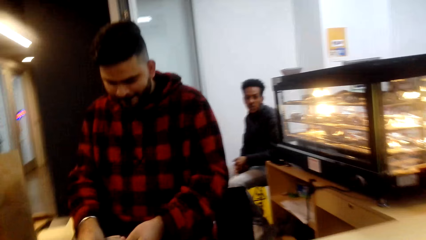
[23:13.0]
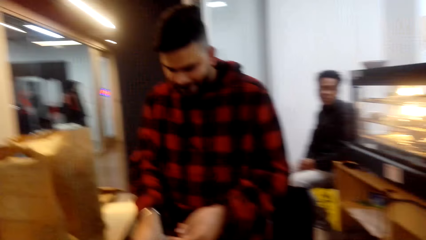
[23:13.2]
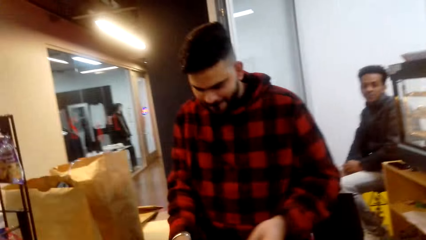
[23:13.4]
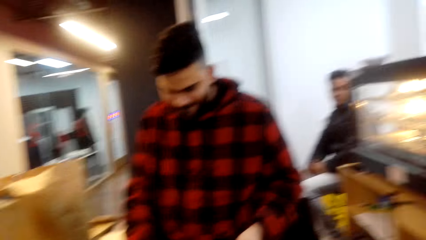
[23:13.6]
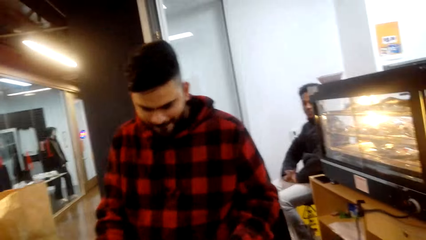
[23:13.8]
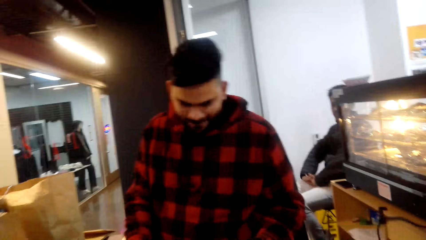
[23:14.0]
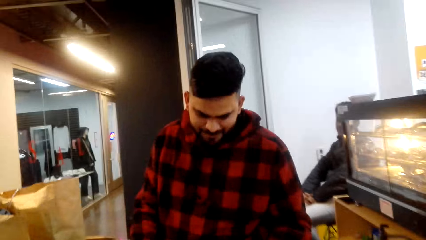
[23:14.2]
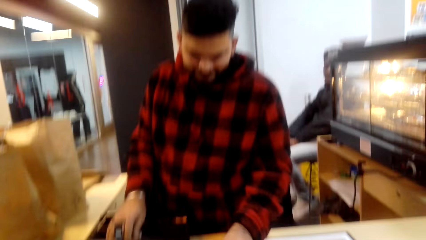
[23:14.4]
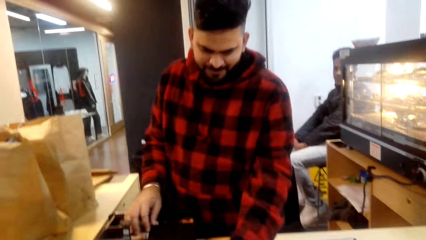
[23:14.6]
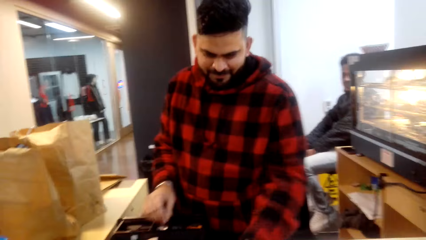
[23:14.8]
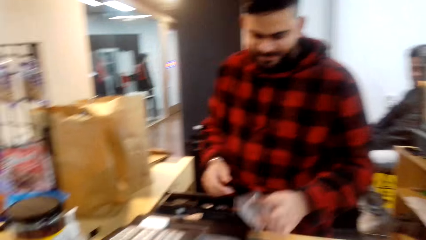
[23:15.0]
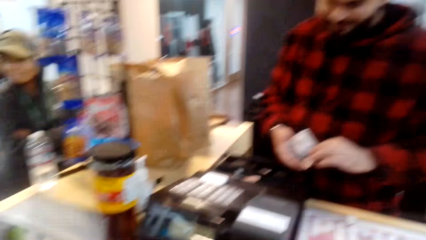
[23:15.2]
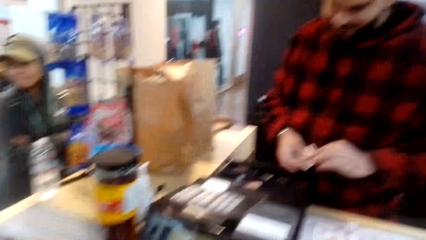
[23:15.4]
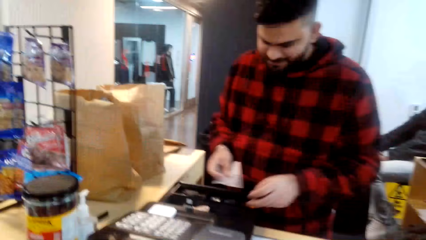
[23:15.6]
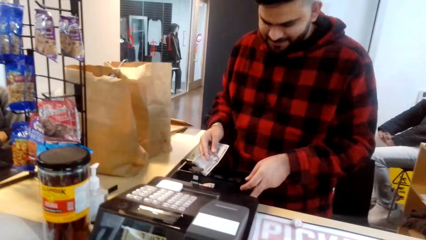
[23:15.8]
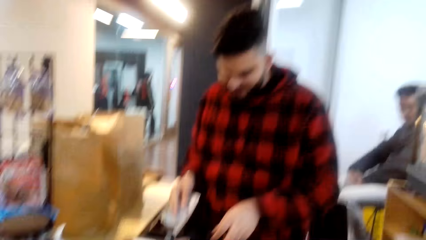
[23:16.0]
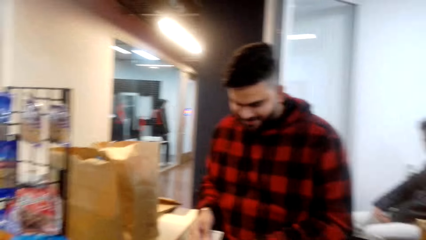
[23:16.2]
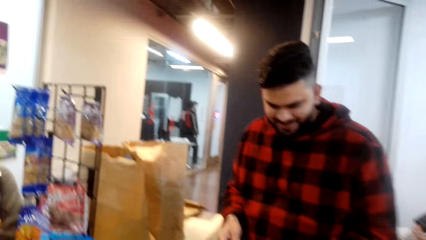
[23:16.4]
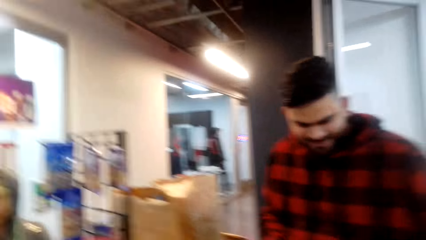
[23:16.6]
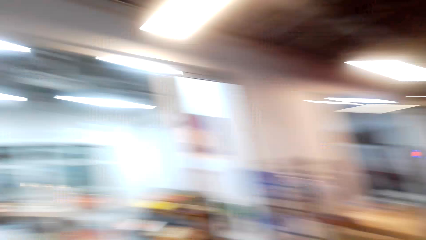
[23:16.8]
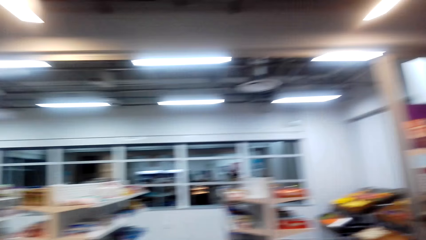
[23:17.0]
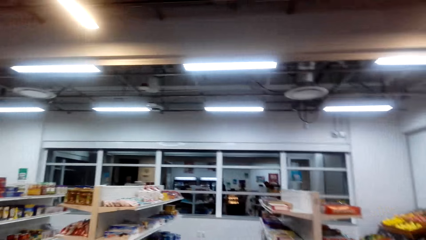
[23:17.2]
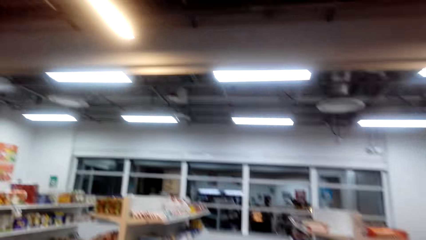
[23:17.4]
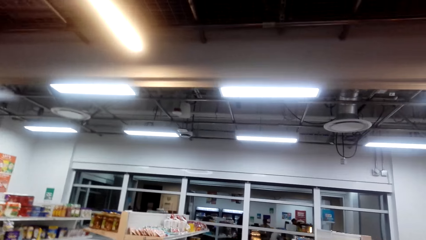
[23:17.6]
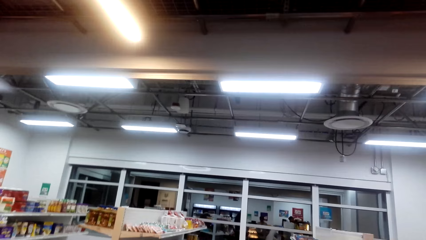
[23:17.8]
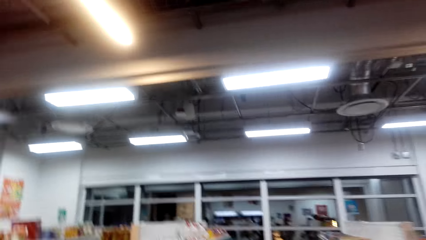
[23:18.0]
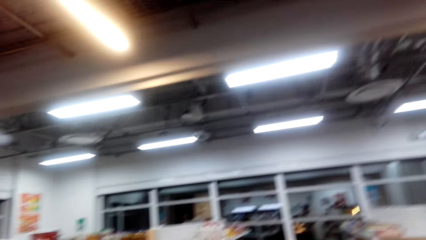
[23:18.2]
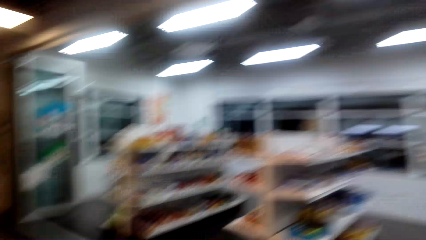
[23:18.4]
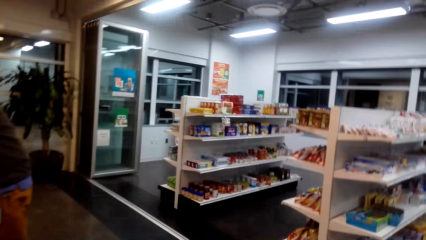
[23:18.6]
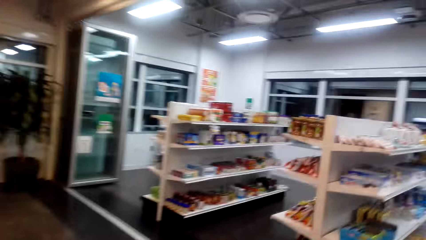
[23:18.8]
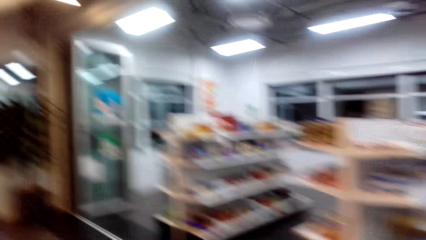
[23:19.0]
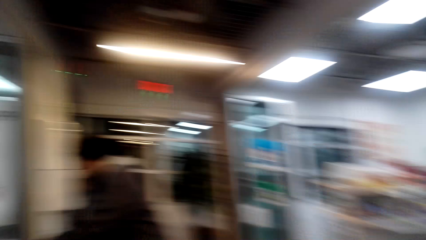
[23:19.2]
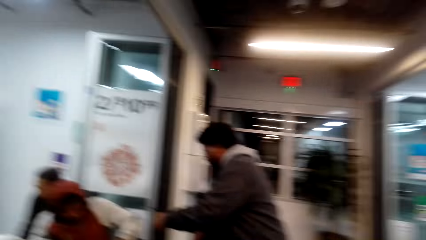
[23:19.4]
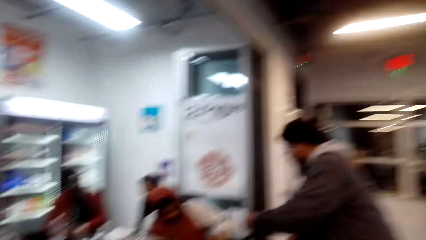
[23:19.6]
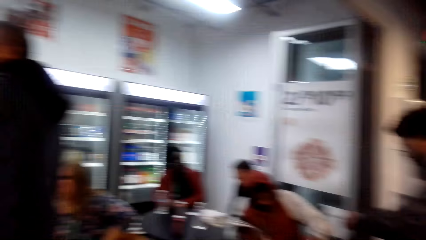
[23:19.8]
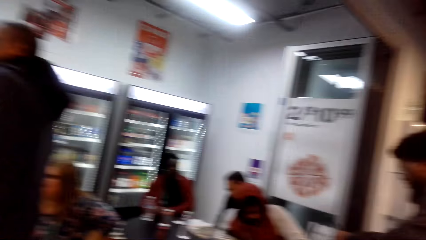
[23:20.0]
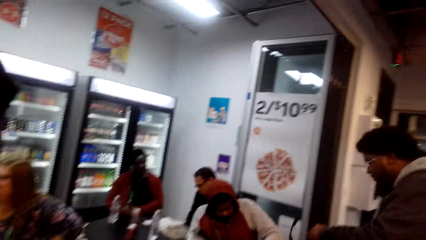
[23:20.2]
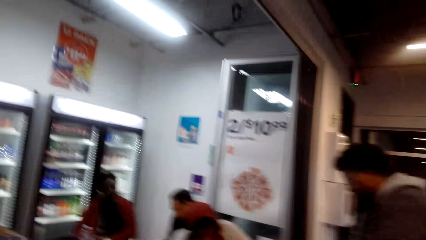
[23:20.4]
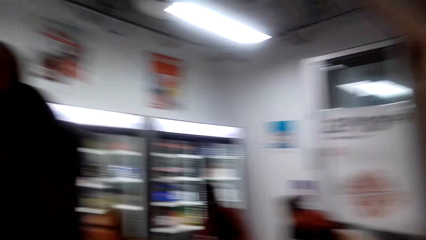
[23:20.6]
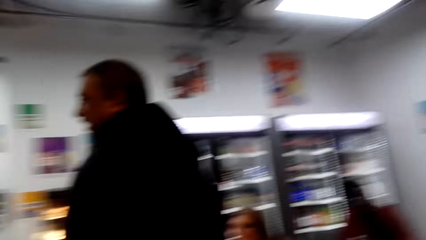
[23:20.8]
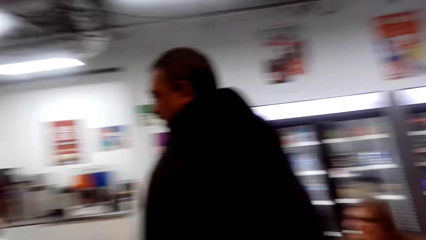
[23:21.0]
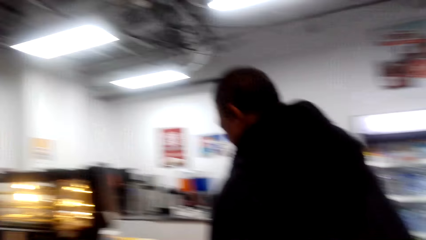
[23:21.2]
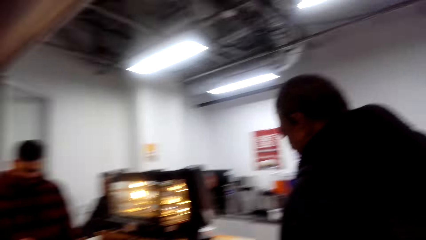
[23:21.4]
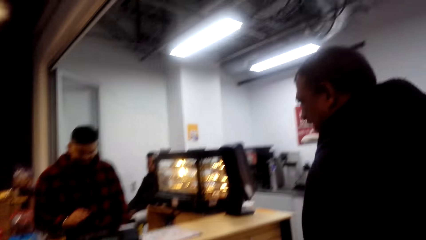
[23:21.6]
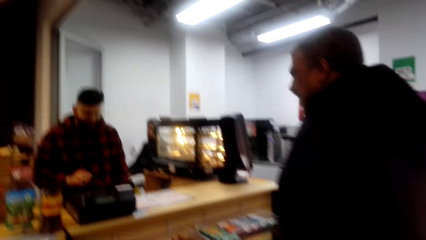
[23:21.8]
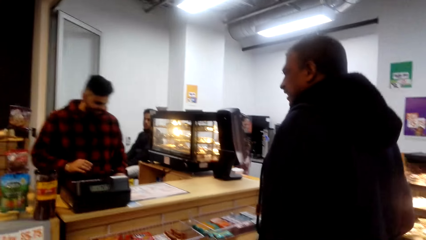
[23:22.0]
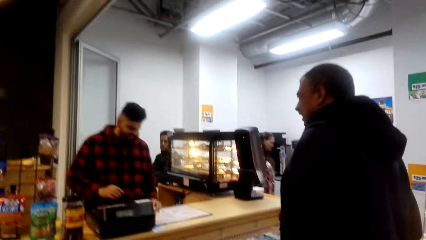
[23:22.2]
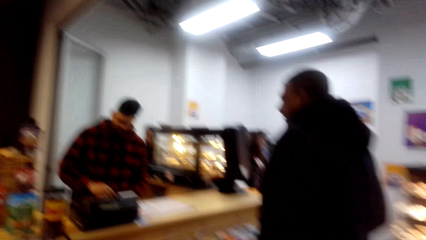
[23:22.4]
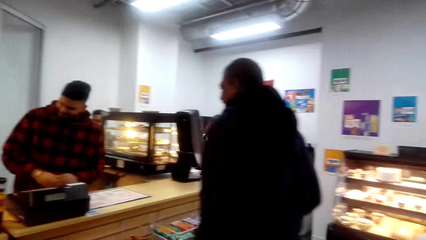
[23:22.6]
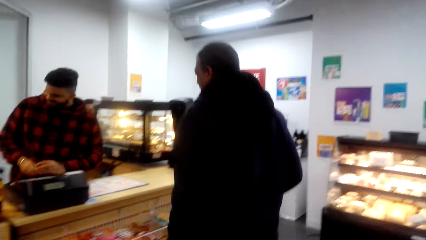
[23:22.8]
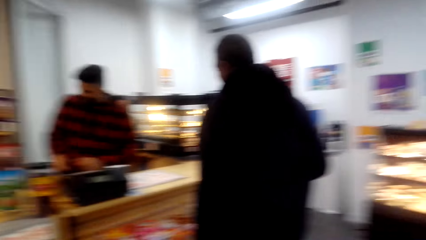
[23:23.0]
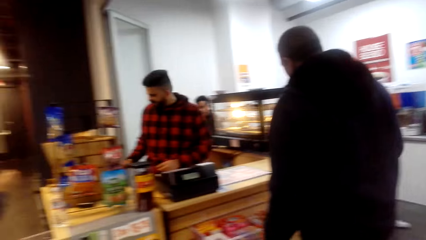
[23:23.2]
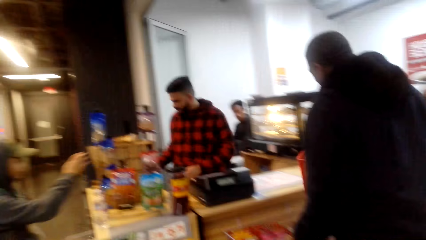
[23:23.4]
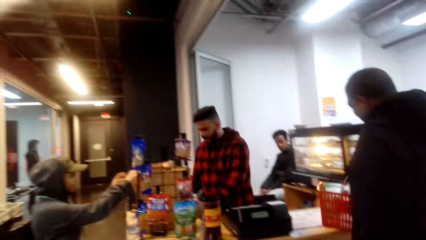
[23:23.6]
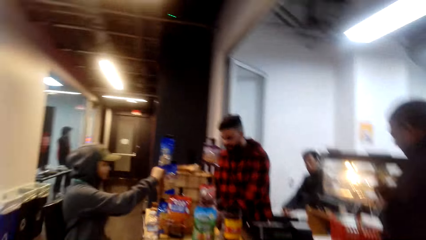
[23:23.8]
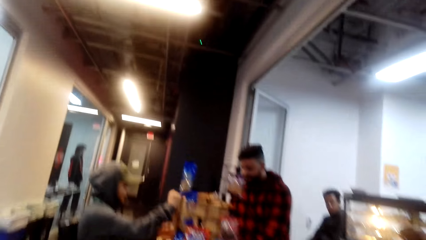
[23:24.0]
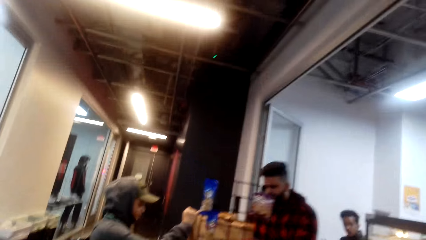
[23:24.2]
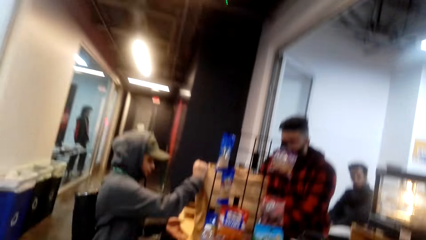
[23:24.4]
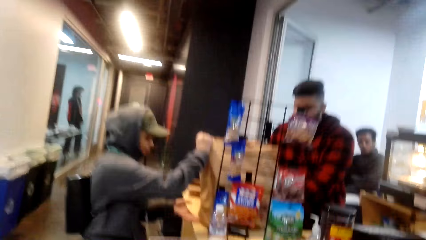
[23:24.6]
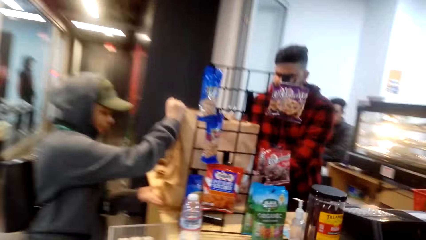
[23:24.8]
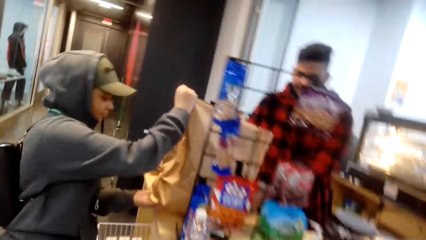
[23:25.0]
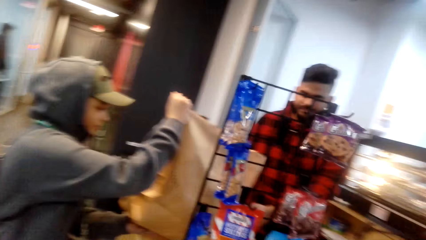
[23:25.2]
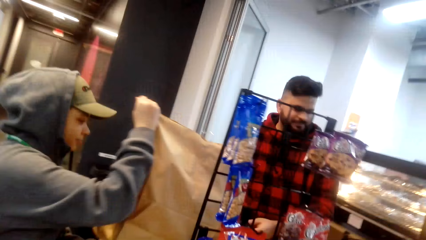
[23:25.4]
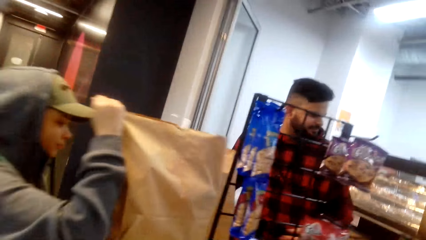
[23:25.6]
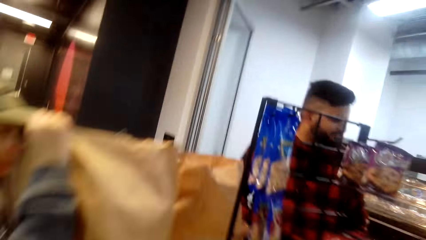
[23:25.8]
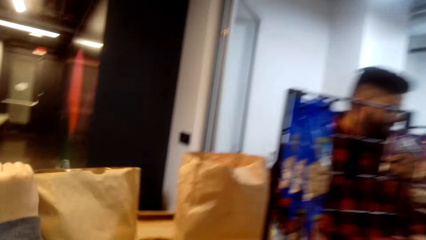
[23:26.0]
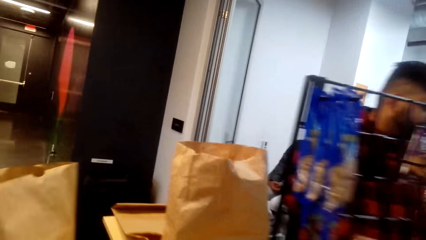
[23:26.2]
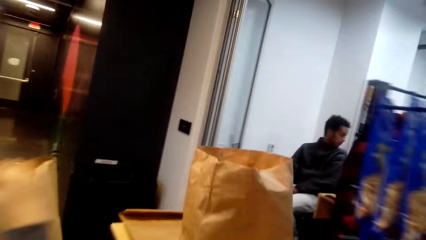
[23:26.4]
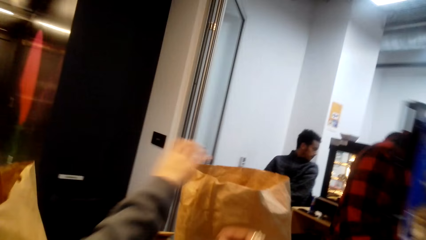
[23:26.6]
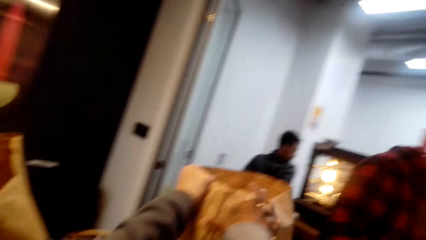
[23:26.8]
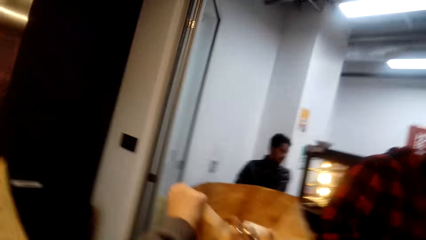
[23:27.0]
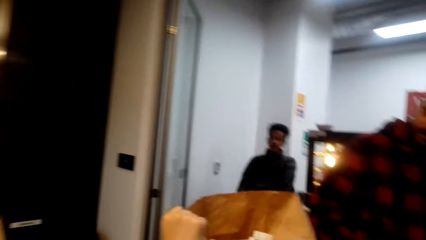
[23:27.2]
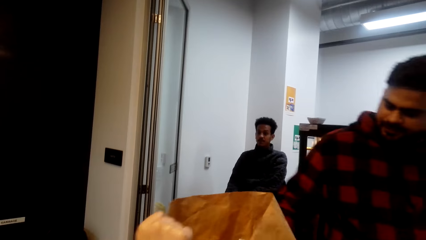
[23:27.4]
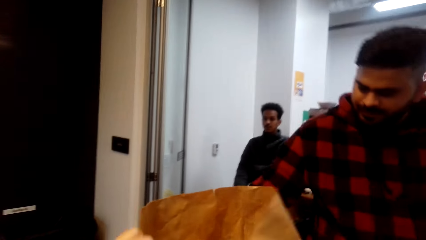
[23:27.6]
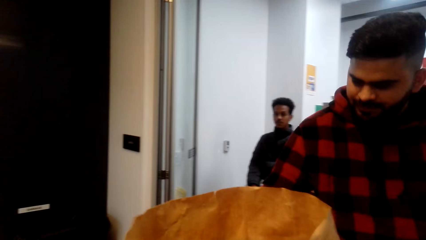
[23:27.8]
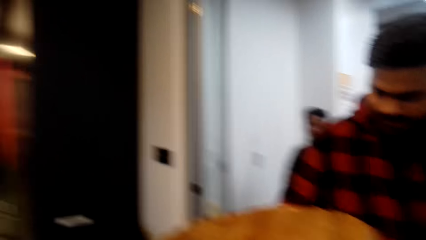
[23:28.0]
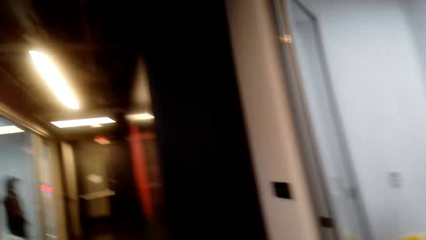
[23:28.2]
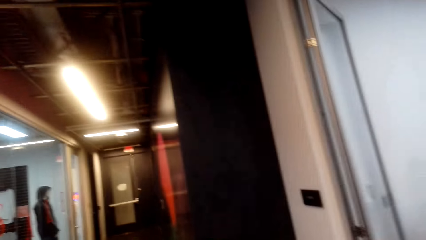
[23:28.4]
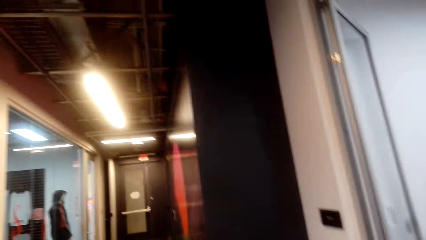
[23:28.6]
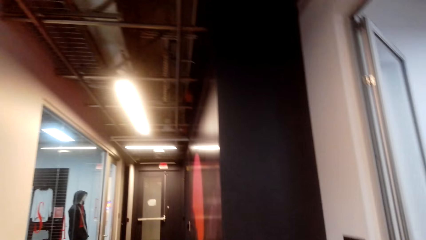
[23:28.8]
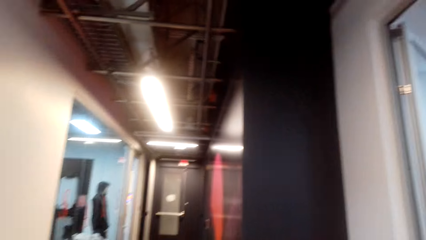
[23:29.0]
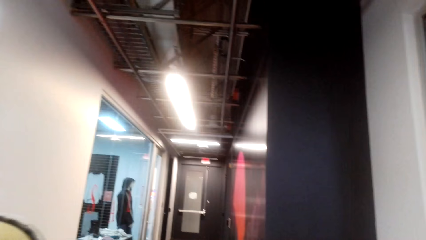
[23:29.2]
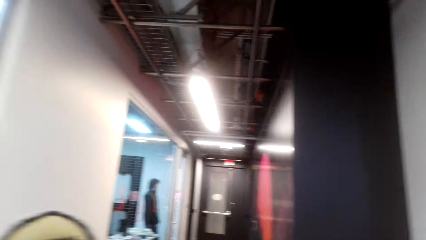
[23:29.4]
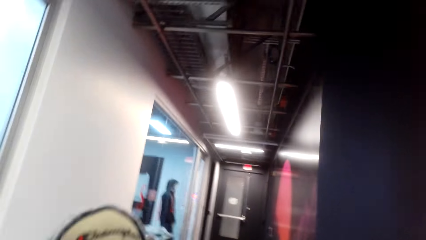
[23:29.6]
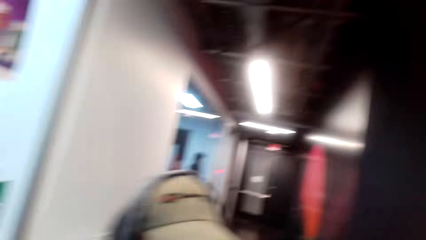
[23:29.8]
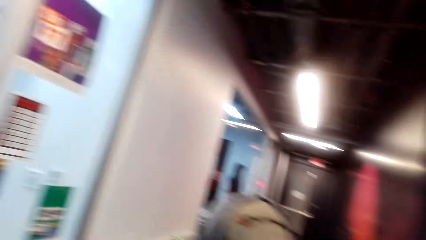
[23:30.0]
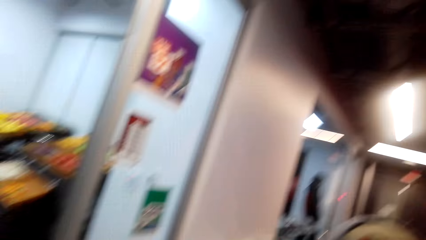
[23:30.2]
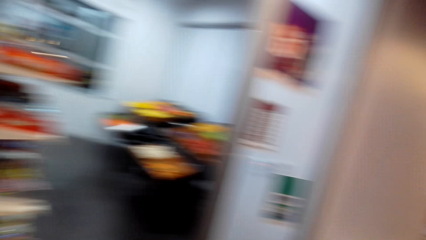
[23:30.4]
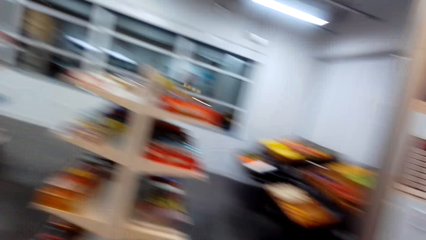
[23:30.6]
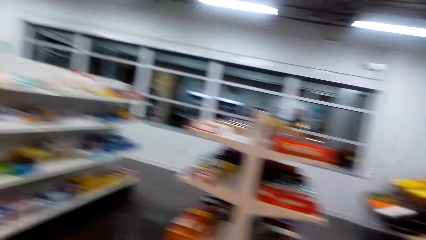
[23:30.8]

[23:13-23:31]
The camera wearer talks to a person. A cashier puts money in the cash register. The camera wearer walks around. They turn around. Another person moves to the counter. Another person picks up a brown shopping bag from the cashier desk. The camera wearer picks up a brown shopping bag from the cashier desk. They carry the other shopping bag. They walk around.
